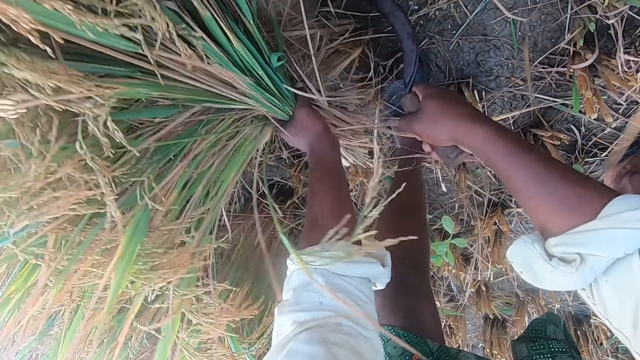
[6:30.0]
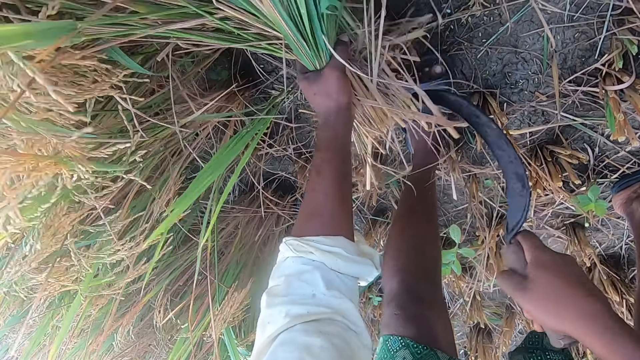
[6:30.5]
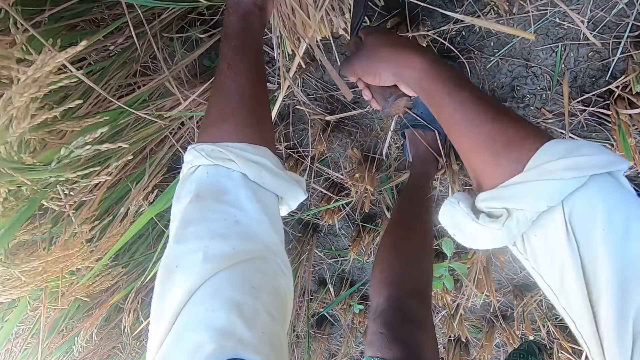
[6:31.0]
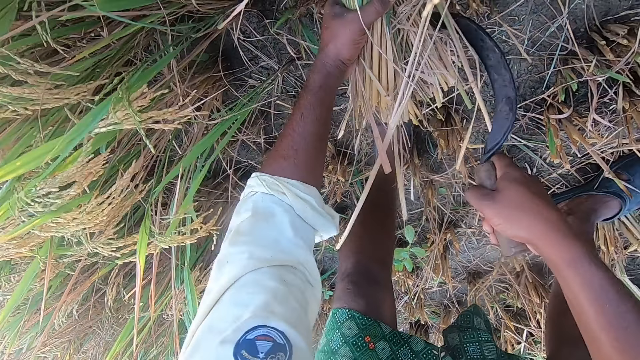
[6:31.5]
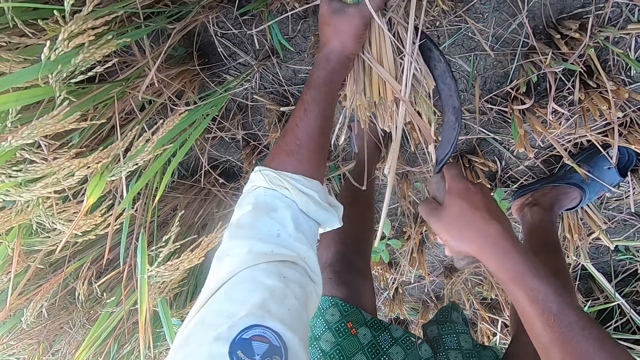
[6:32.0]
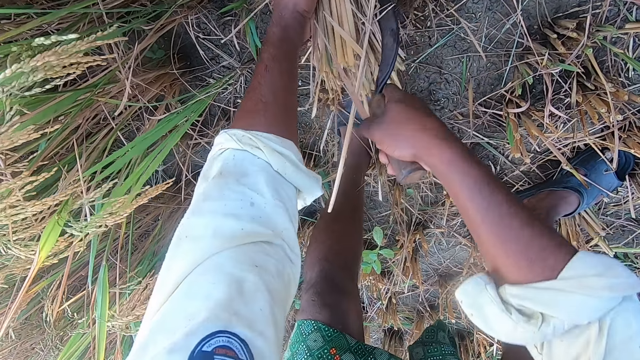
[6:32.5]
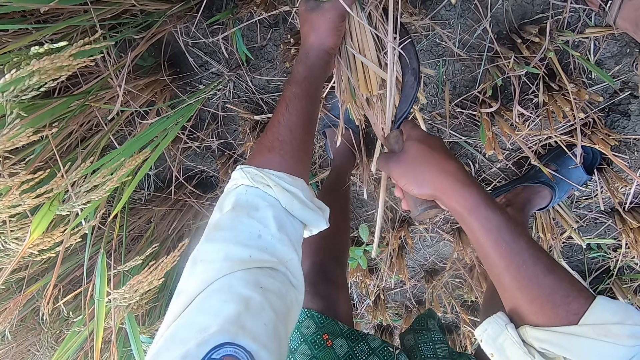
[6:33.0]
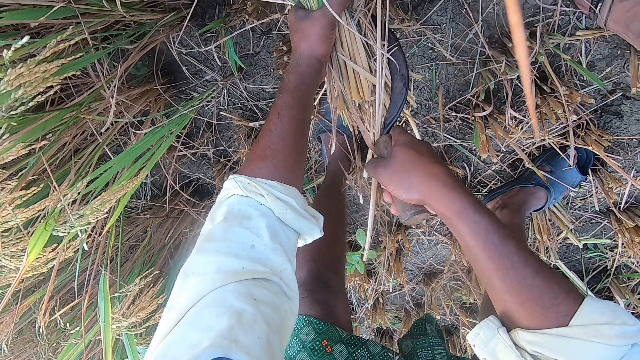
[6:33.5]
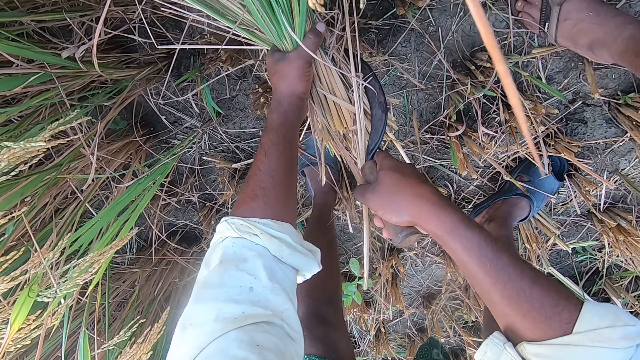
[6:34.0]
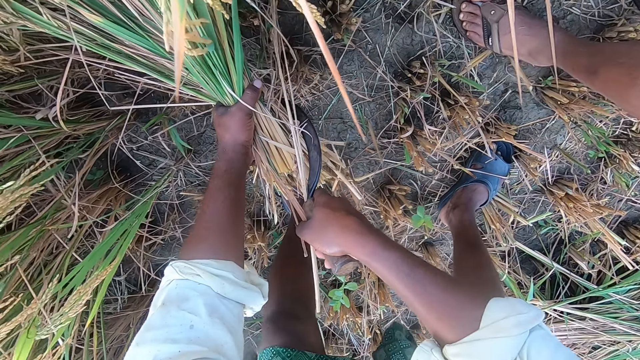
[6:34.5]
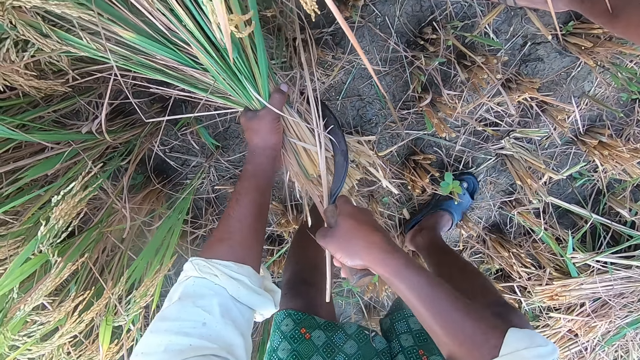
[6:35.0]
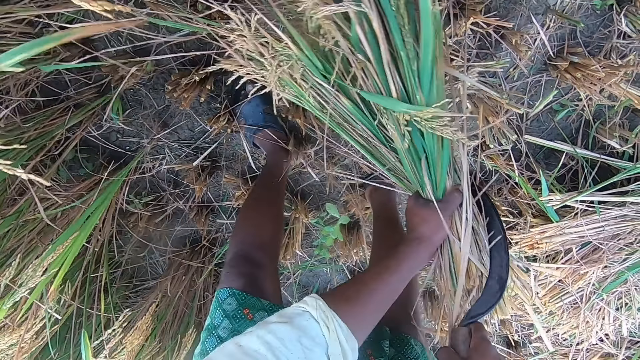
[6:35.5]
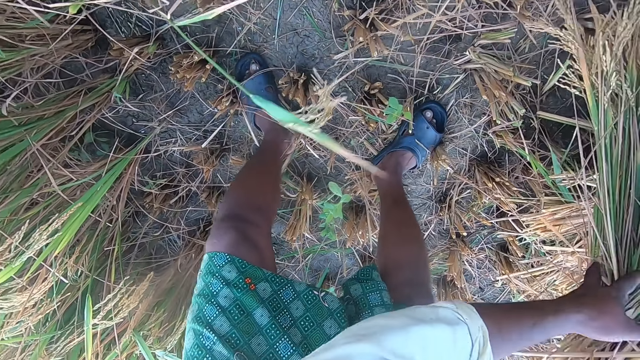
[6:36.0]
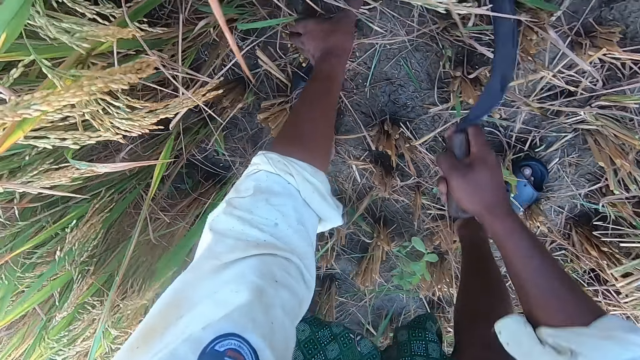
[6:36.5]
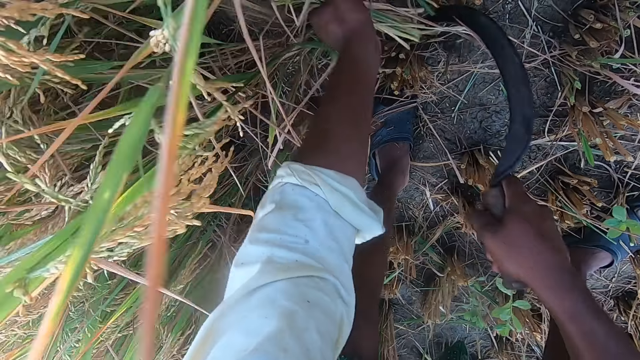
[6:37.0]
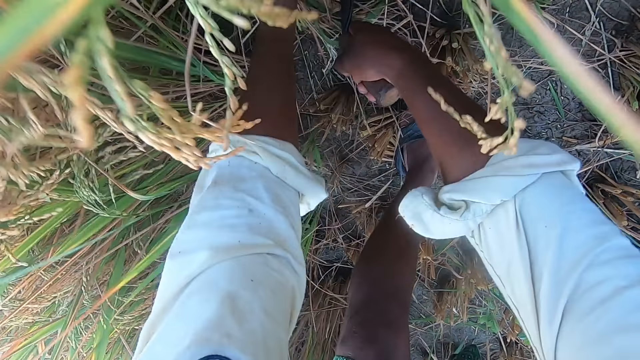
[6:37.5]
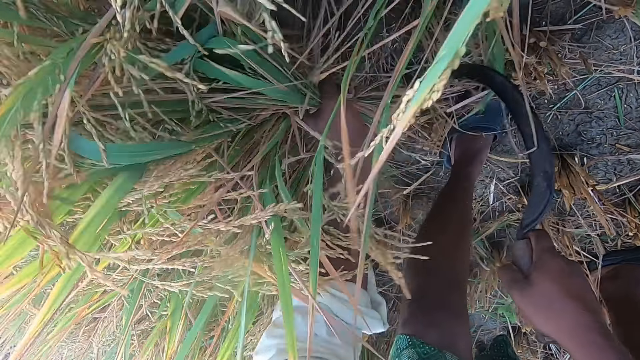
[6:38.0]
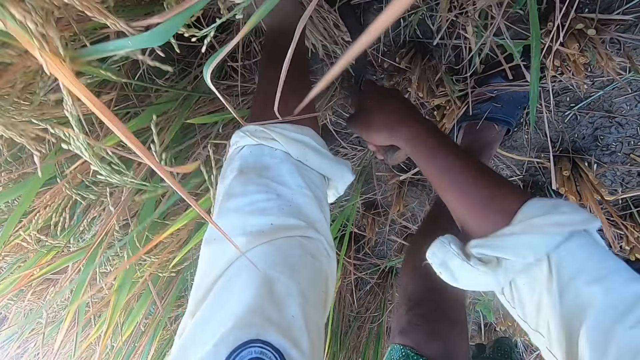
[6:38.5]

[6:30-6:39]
The camera wearer holds rice plants with a sickle. A man stands close to the camera wearer. The camera wearer looks around. They move backwards. They move around. They drop the rice plants on the ground. They move around. They cut the rice plants from the ground with the sickle and hold the rice plants.

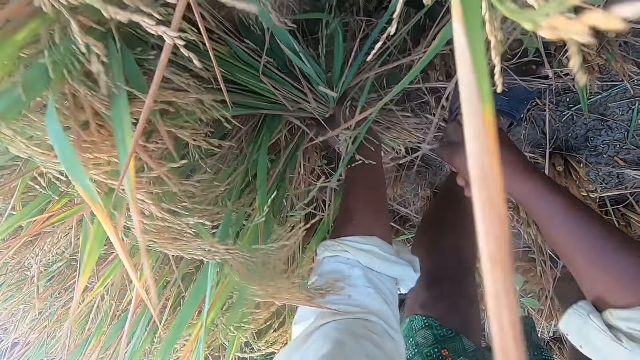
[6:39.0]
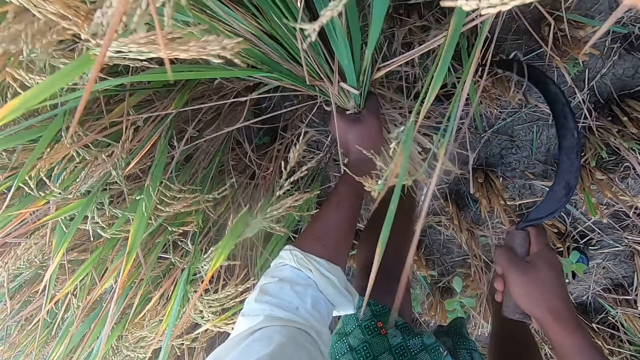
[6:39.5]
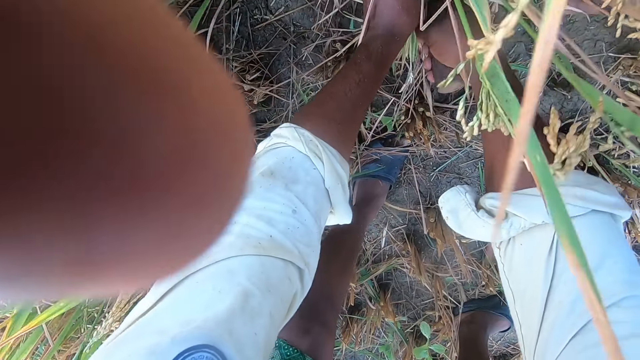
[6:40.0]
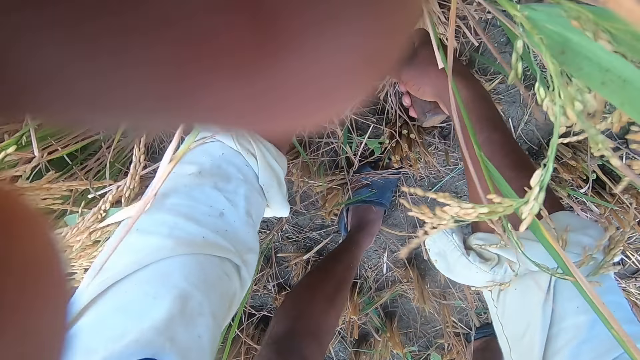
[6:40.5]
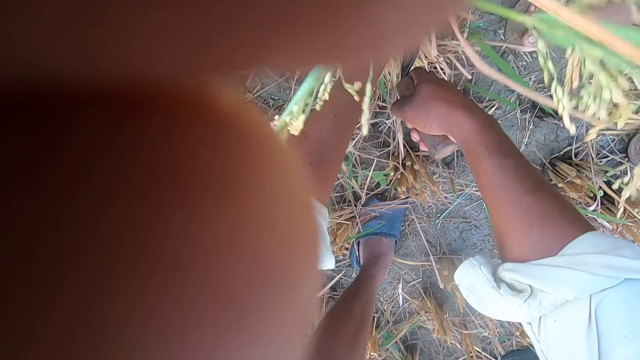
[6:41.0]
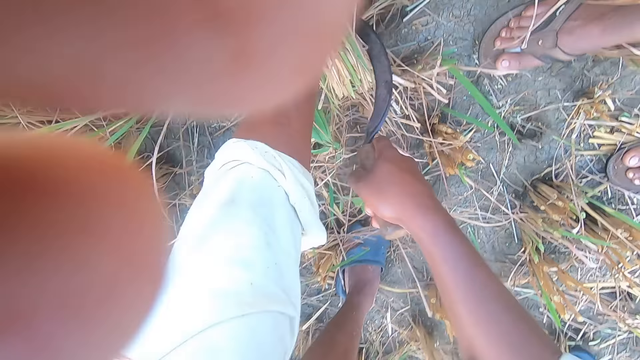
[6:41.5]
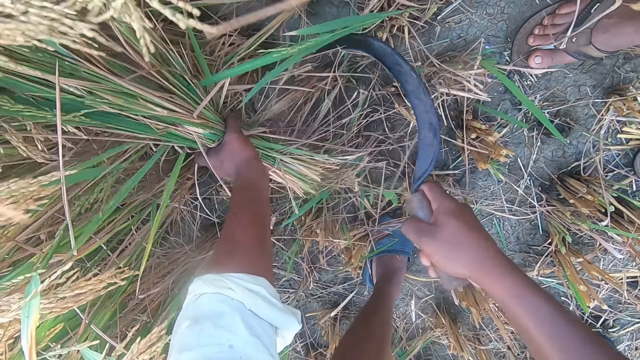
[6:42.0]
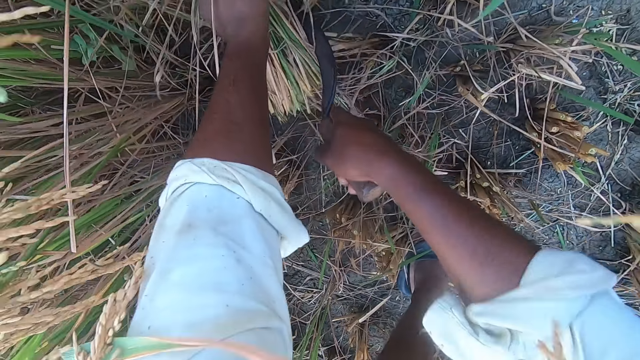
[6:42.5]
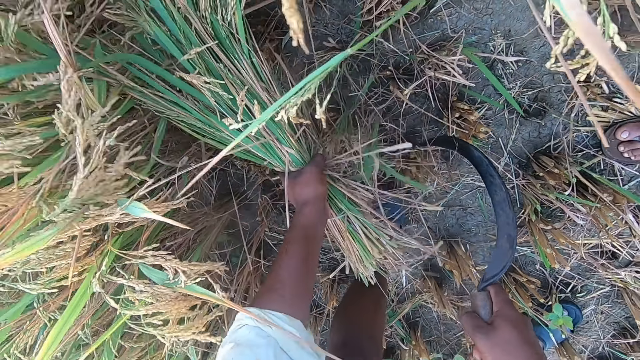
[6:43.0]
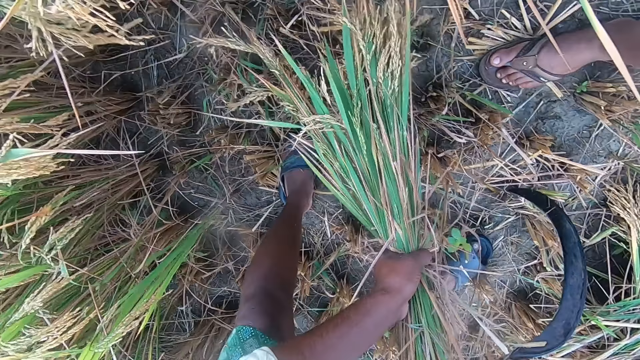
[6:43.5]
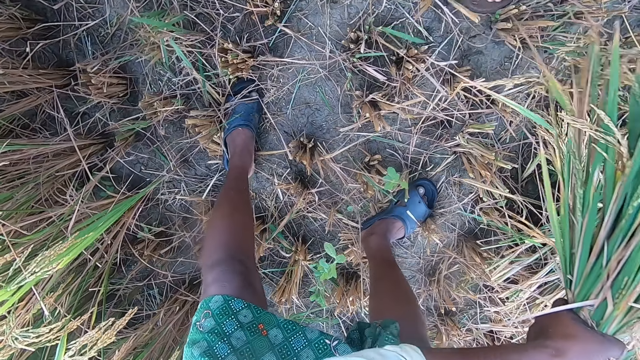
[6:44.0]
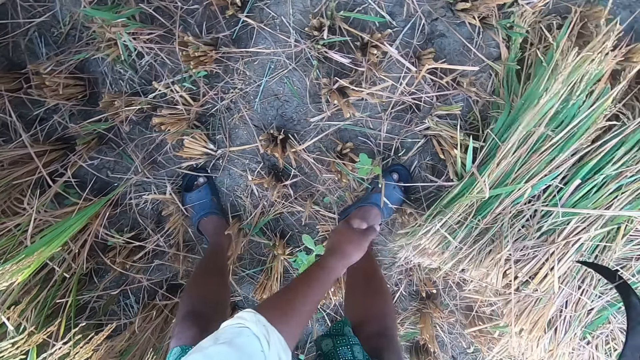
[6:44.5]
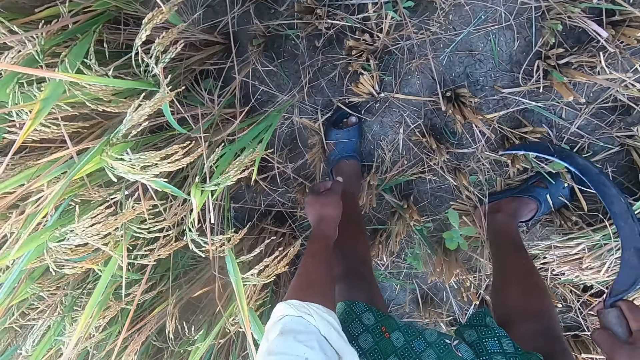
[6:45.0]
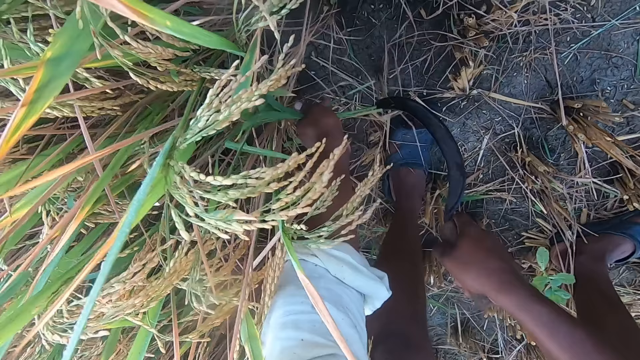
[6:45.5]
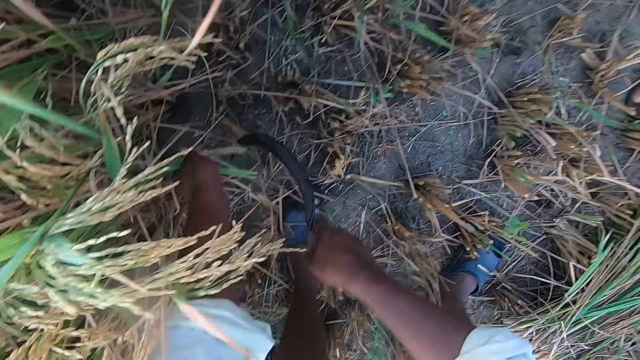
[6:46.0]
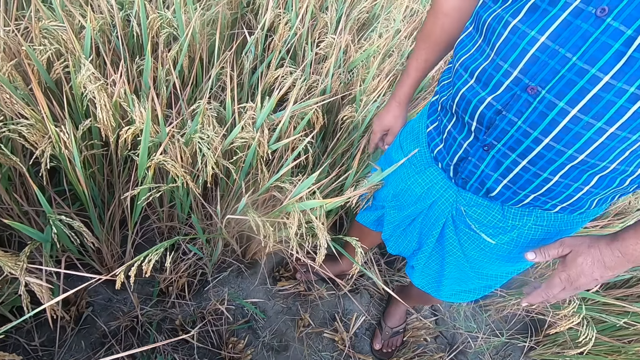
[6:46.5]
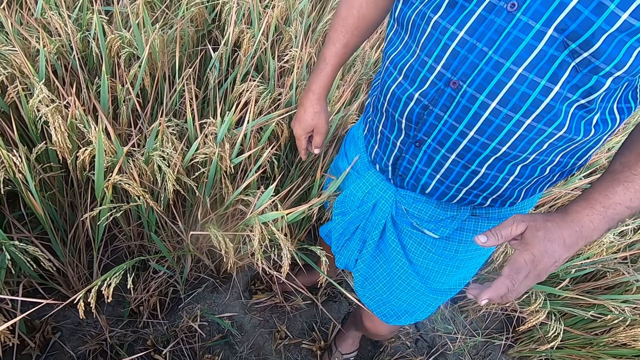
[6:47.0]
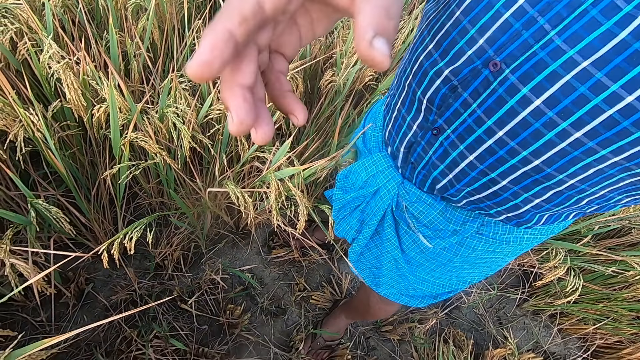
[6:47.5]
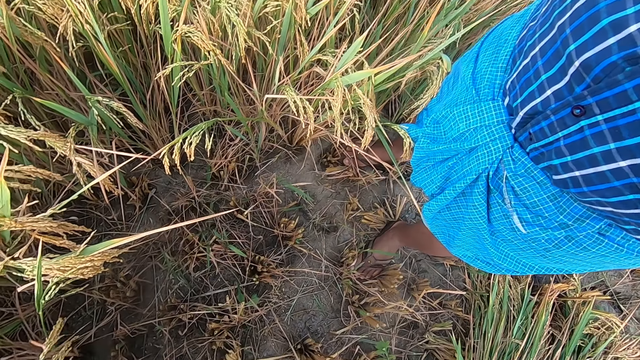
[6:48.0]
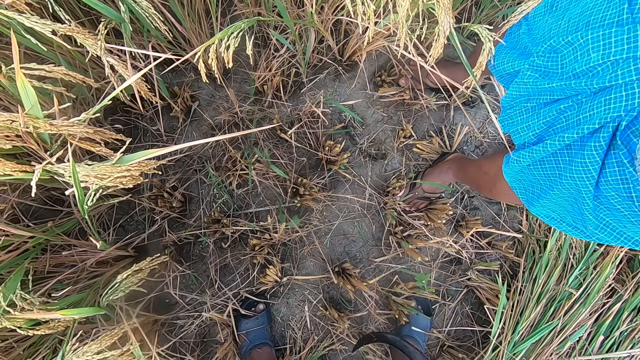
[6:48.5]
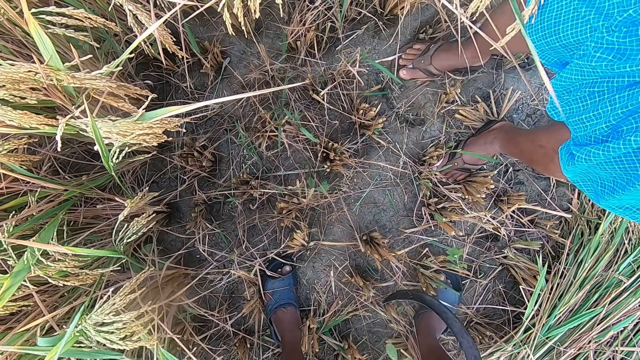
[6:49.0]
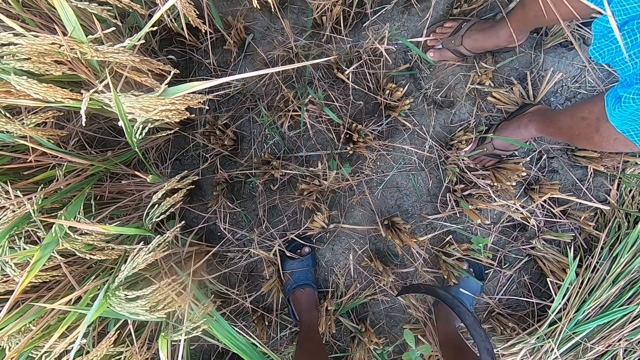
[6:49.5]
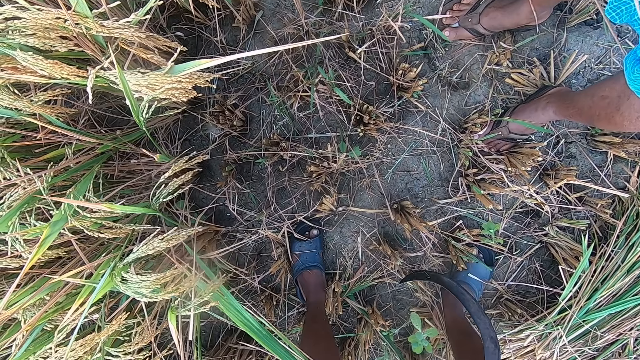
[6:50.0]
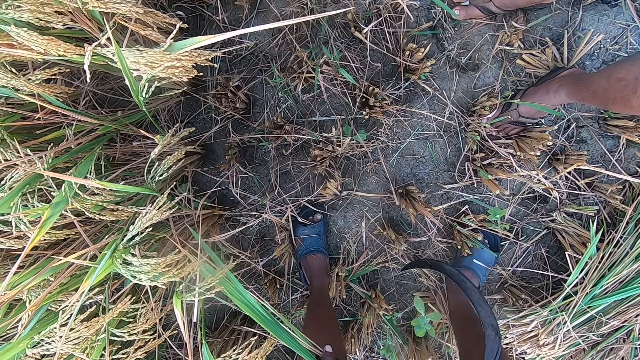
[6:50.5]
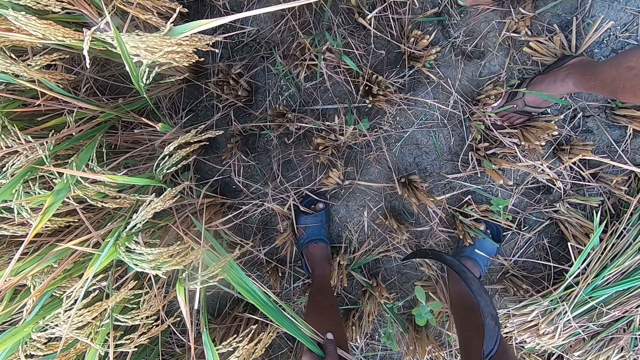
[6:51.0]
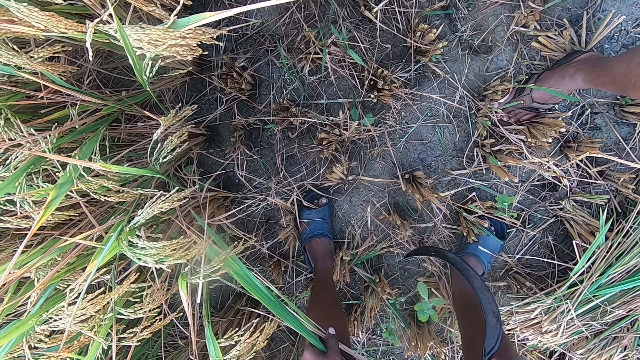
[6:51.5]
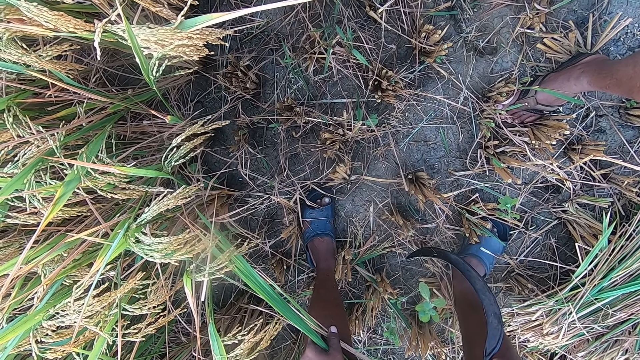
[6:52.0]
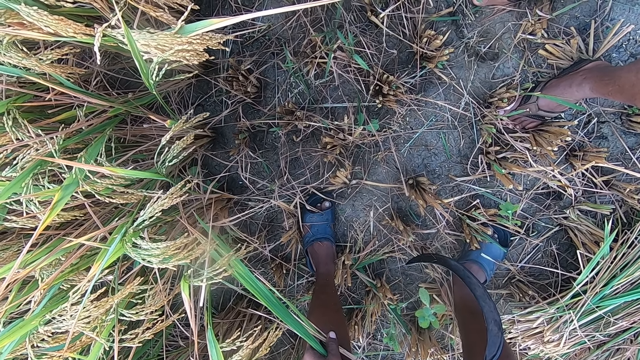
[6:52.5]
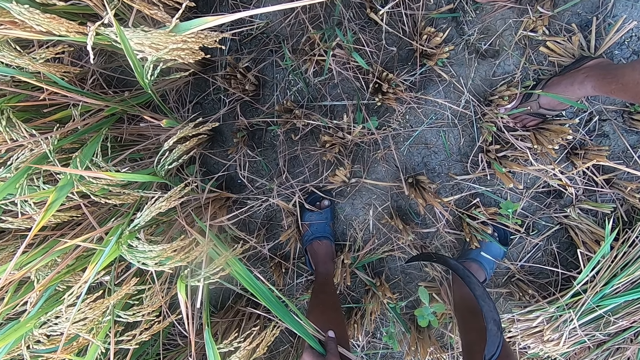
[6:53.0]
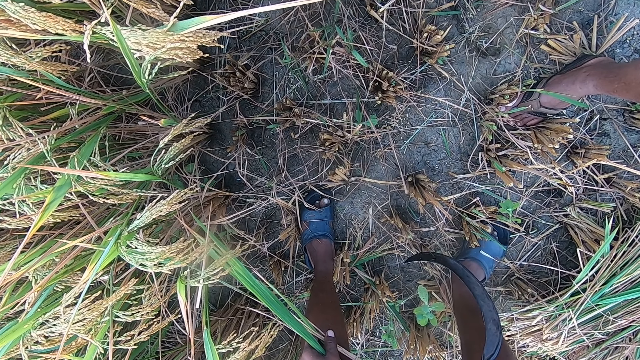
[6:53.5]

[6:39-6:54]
A man fixes the camera on the head of the camera wearer. The camera wearer cuts rice plants with a sickle. The man stands close to the camera wearer. The camera wearer moves around. The man moves backwards. The camera wearer drops the rice plants on the ground. They move around. They hold the rice plants. They cut the rice plants from the ground with the sickle. The man moves around. The camera wearer looks at the man. They interact with the man. The man stretches his hands. The man moves around. The camera wearer looks at the ground. The man fixes the camera on the head of the camera wearer.
